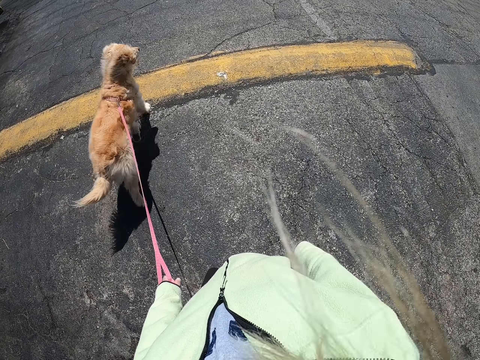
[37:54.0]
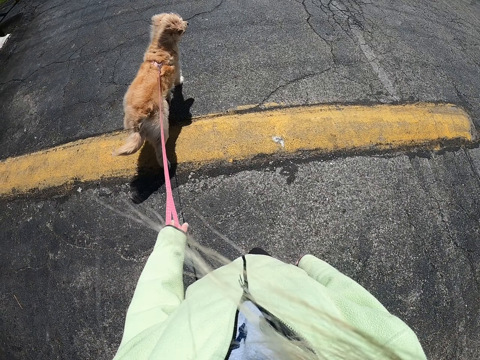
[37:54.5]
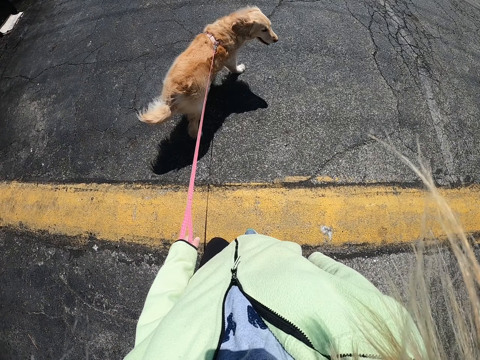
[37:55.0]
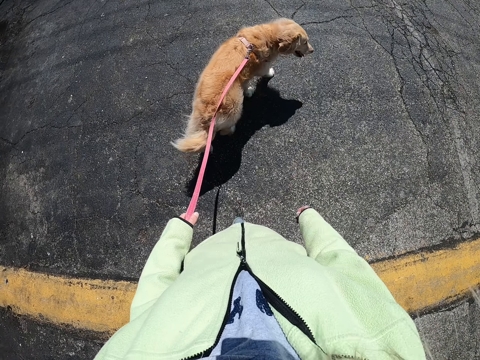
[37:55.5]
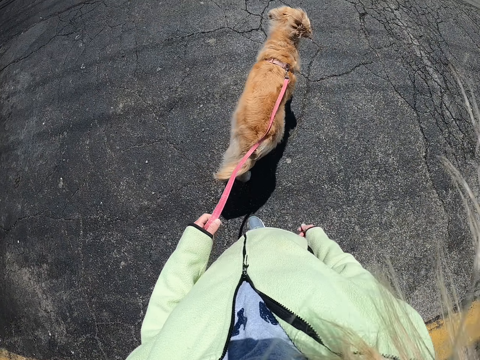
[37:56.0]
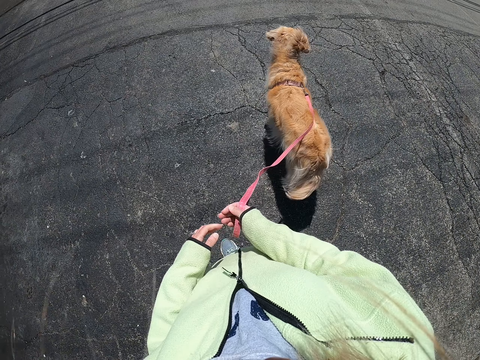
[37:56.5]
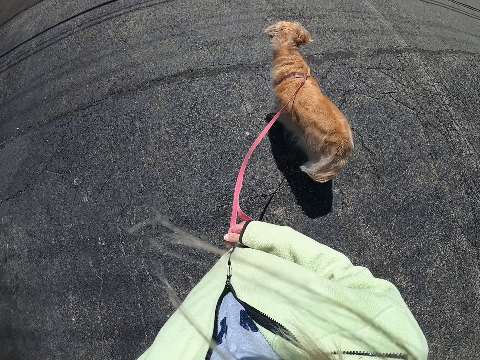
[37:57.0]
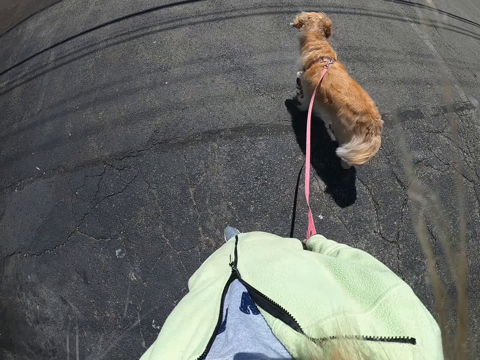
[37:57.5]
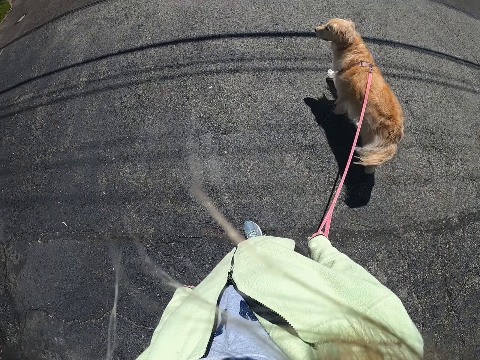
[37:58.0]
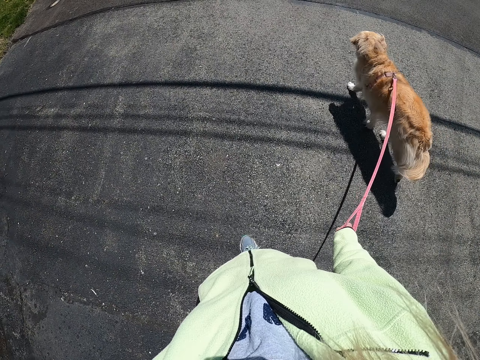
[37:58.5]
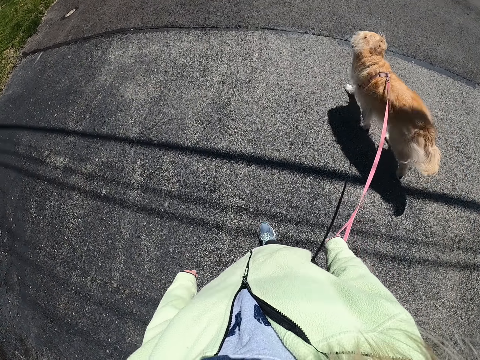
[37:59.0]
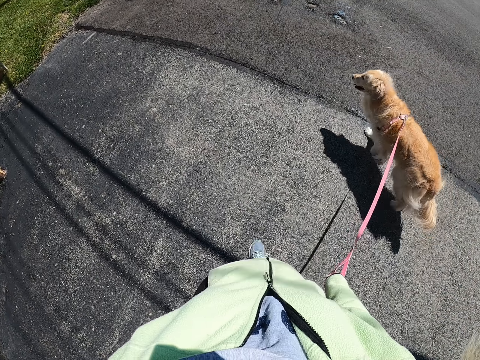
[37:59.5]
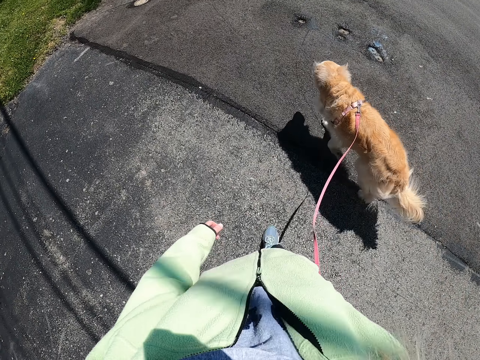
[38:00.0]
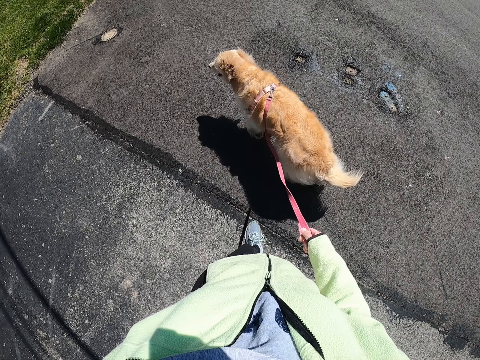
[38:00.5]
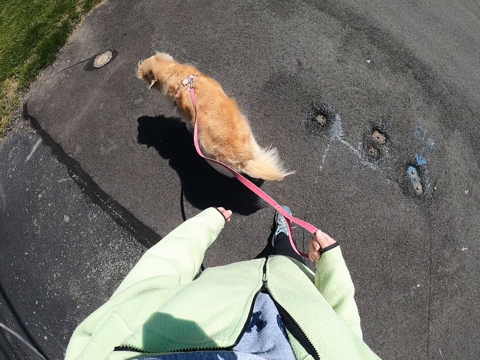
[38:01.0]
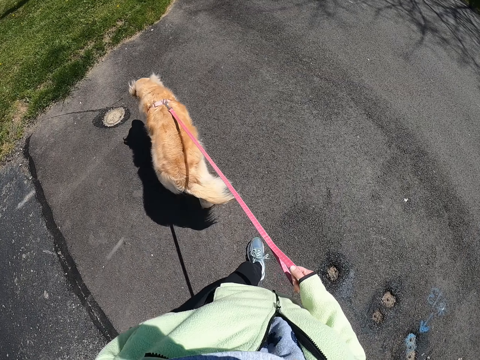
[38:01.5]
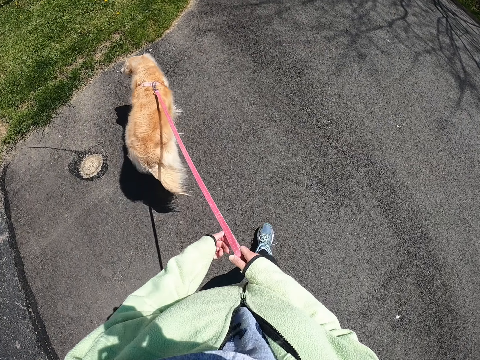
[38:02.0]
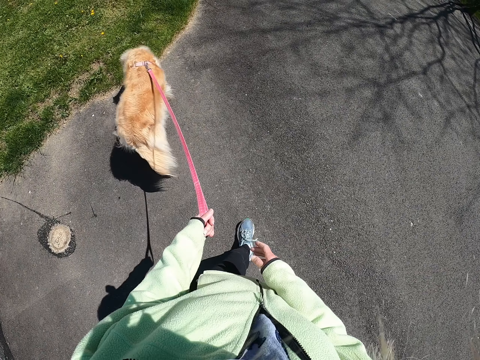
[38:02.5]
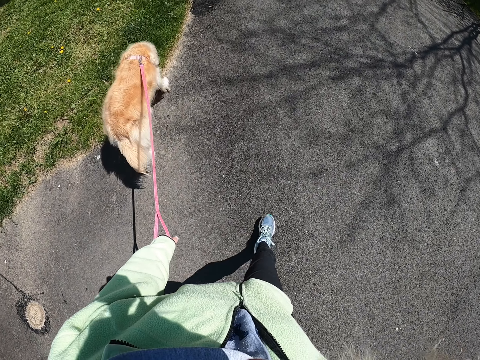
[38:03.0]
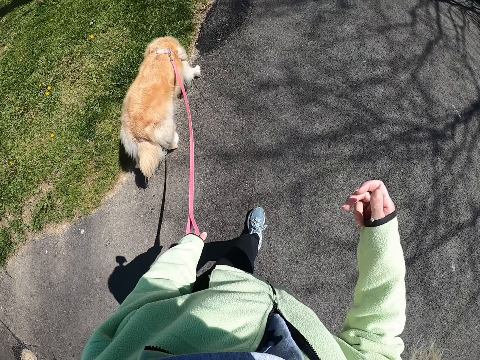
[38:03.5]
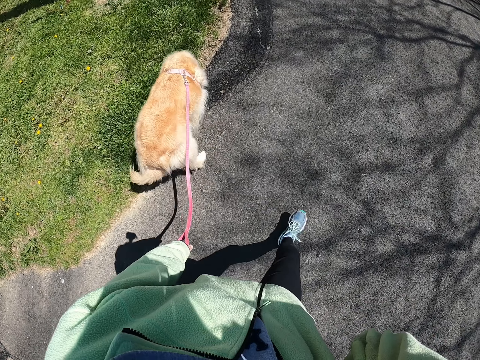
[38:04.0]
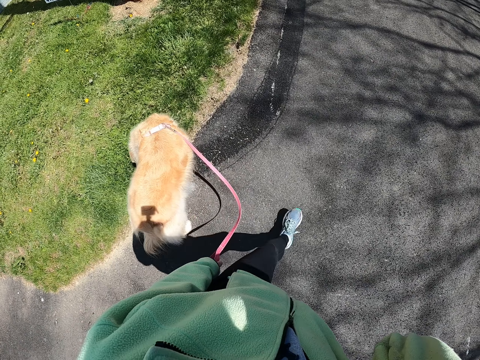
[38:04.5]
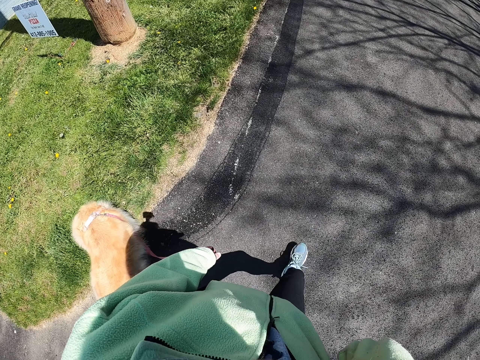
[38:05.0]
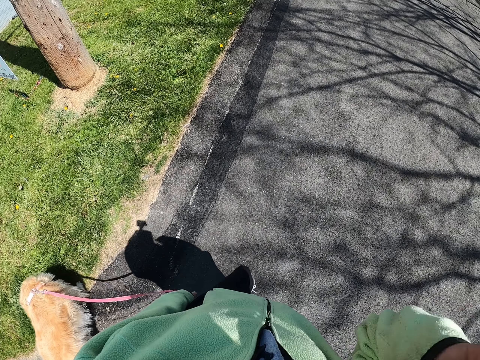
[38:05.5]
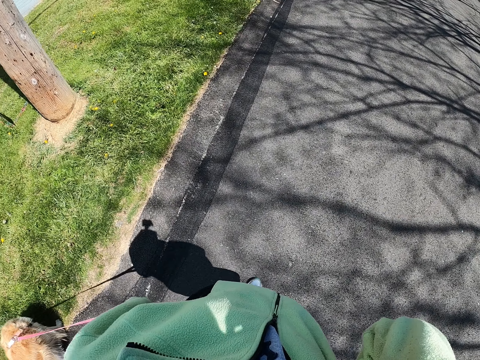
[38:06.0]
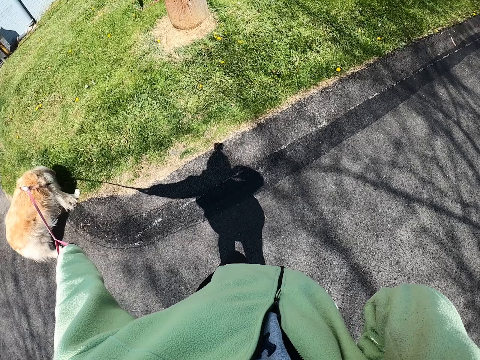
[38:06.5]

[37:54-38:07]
The camera wearer walks on the tarmac road. He holds the dog strap with the other hand. He lifts his hand.

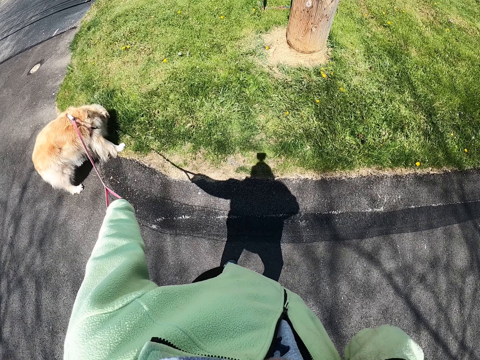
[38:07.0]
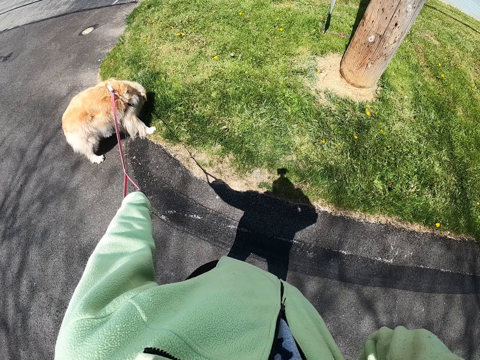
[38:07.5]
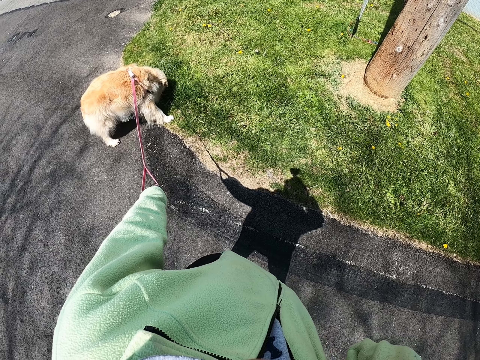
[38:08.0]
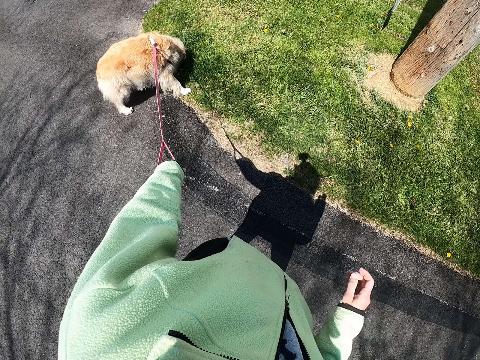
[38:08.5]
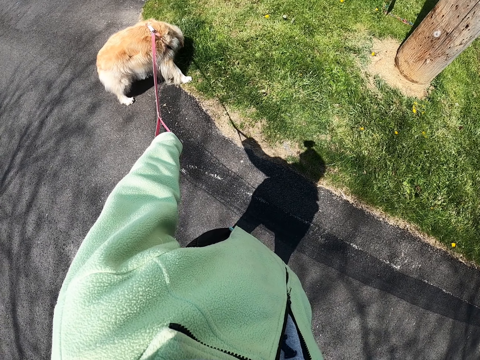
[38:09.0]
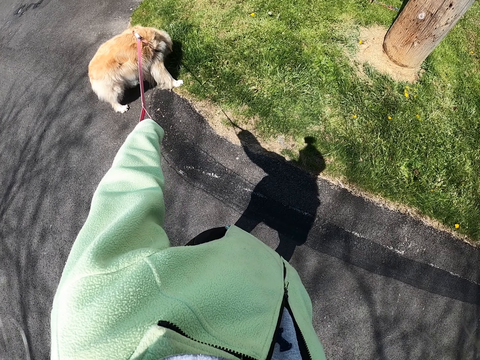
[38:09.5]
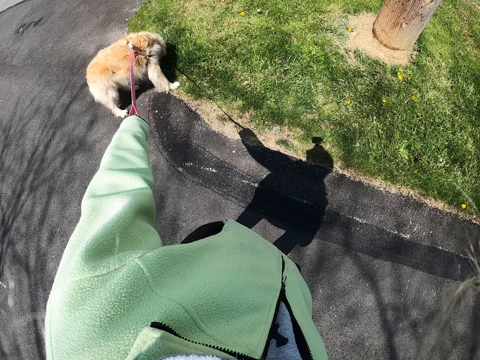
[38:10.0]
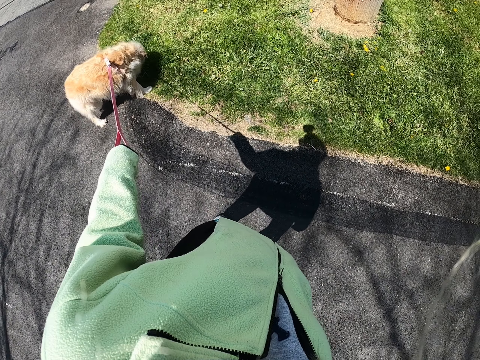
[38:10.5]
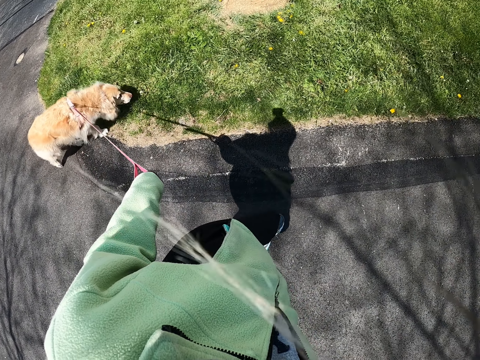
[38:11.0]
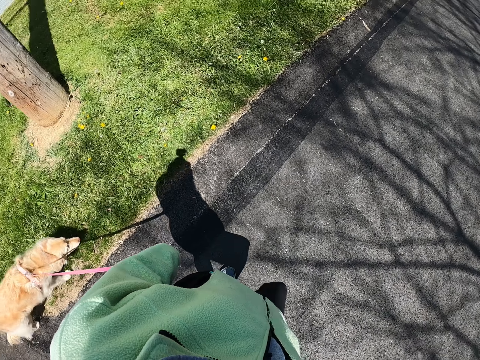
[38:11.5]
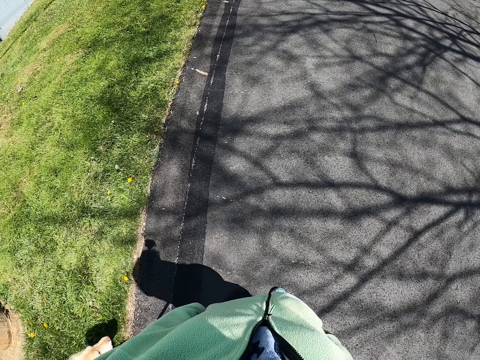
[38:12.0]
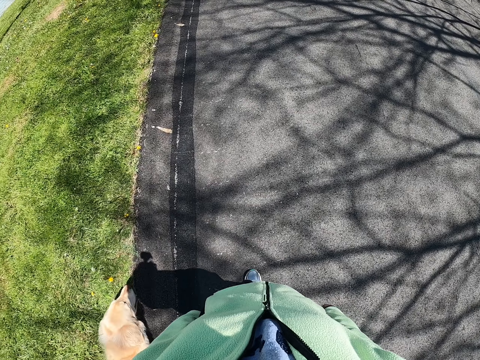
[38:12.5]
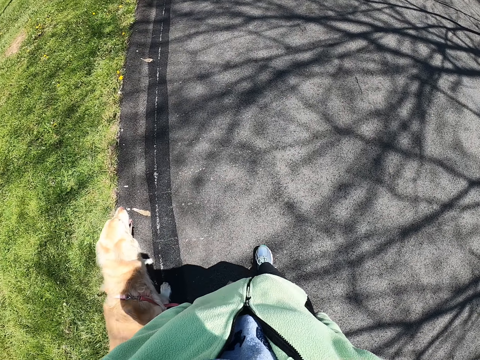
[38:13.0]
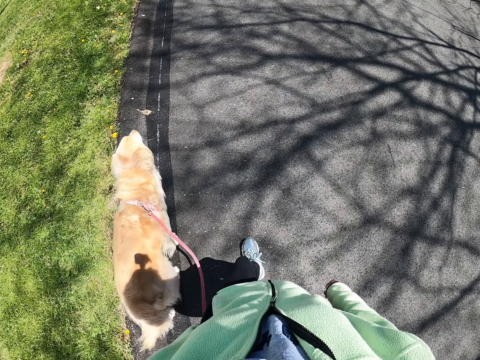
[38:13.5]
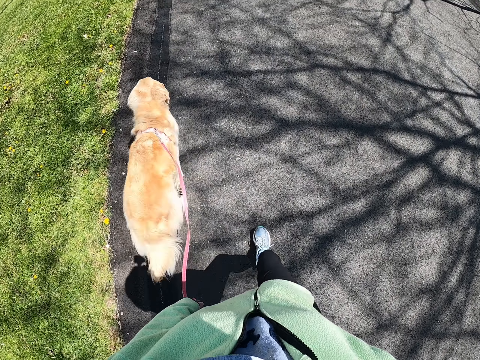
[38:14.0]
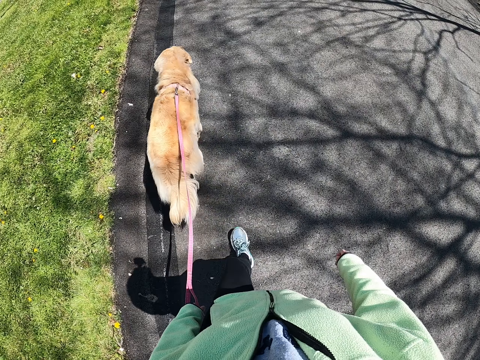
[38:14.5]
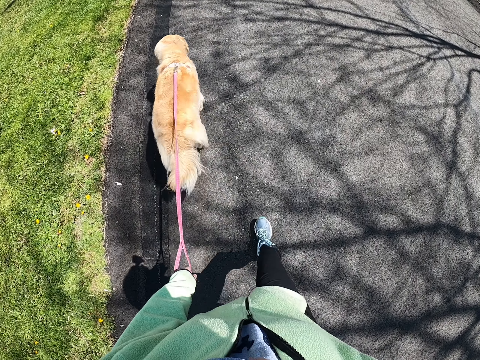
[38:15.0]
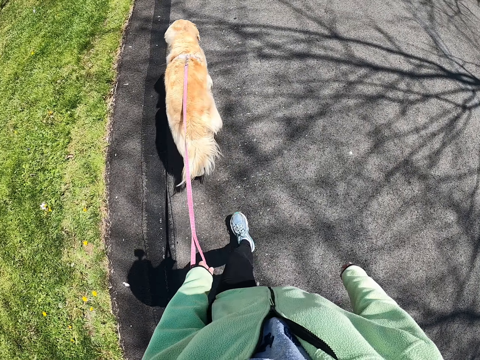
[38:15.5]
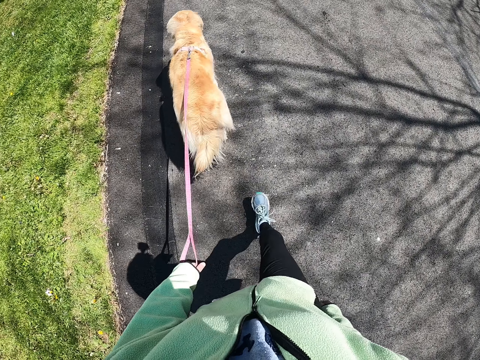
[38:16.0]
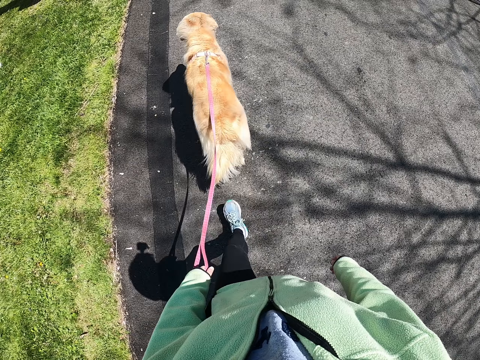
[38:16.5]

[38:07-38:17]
The camera wearer stands on the tarmac road. He puts down his hand. He pulls the dog and walks on the tarmac road.

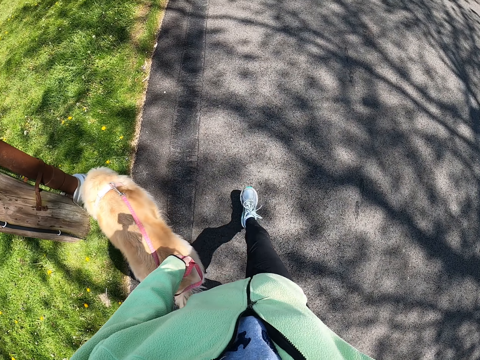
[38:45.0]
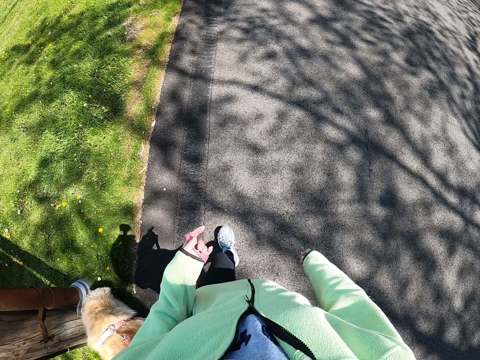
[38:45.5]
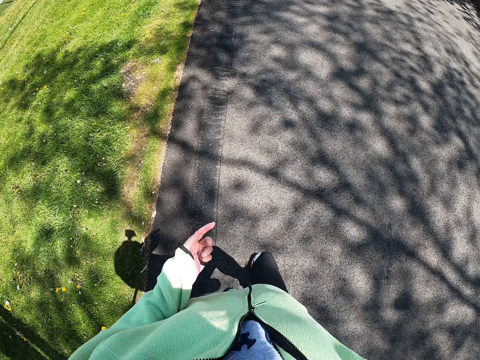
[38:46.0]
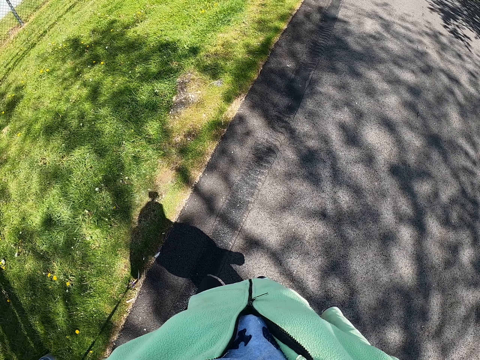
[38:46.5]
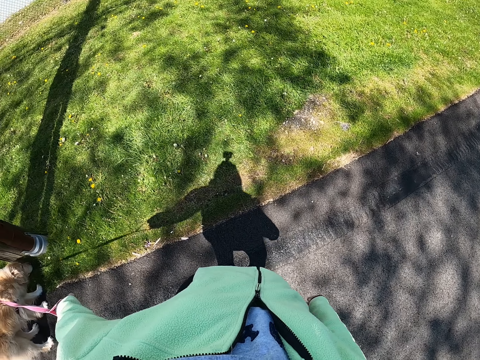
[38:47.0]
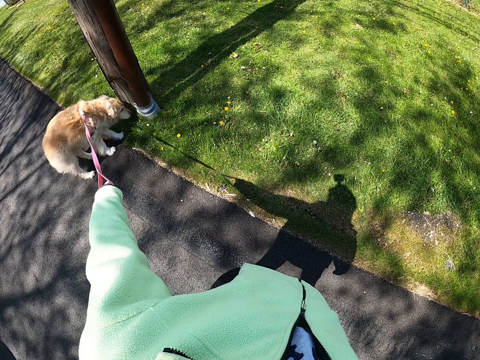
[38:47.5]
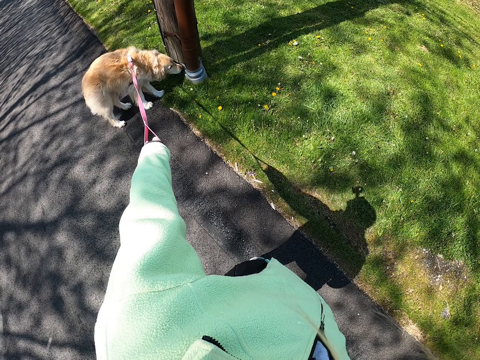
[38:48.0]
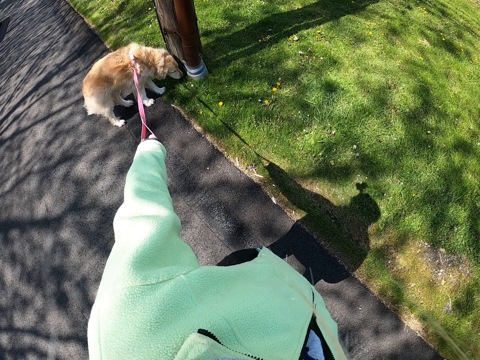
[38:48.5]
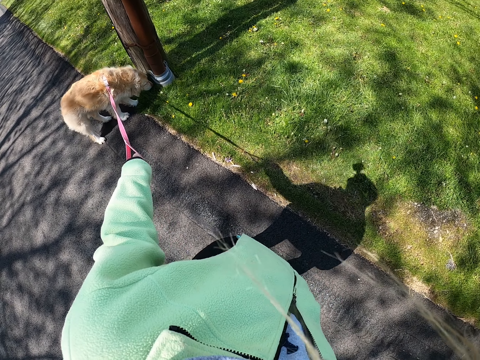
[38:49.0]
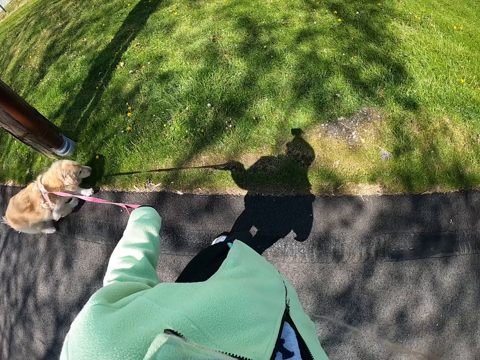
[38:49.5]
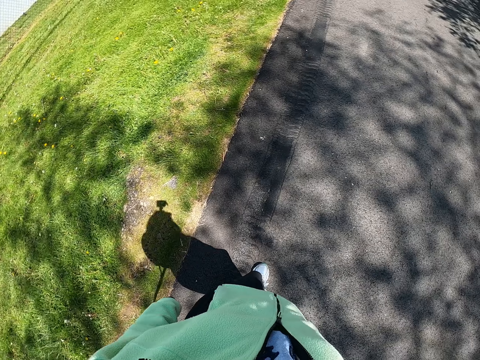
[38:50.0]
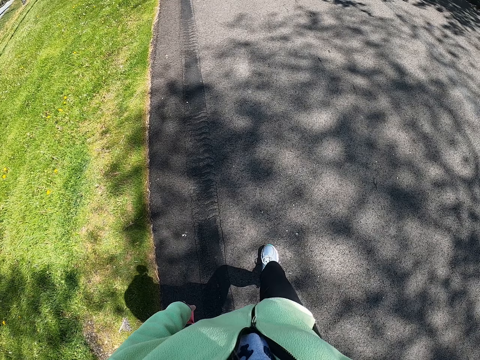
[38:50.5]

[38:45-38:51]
The camera wearer stands on the tarmac road. They look at the dog. They pull the dog and walk on the tarmac road.
